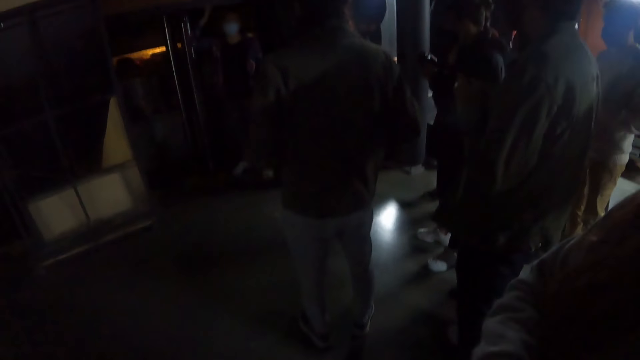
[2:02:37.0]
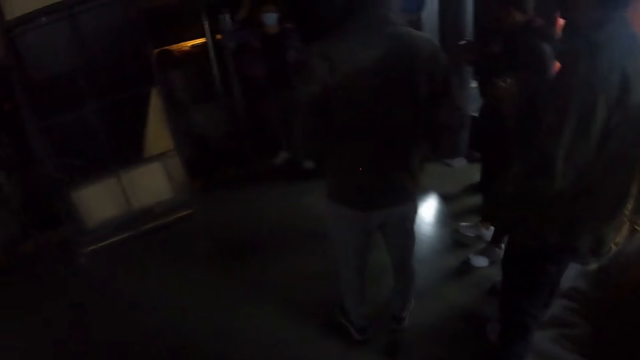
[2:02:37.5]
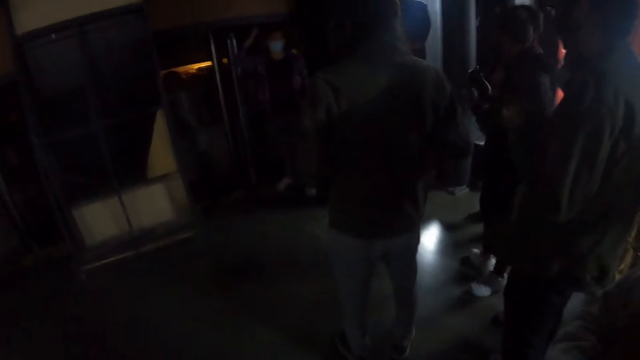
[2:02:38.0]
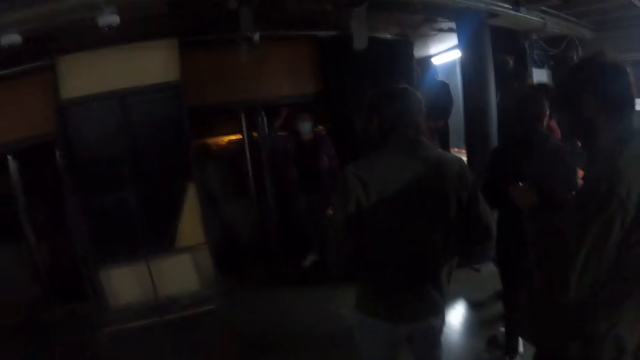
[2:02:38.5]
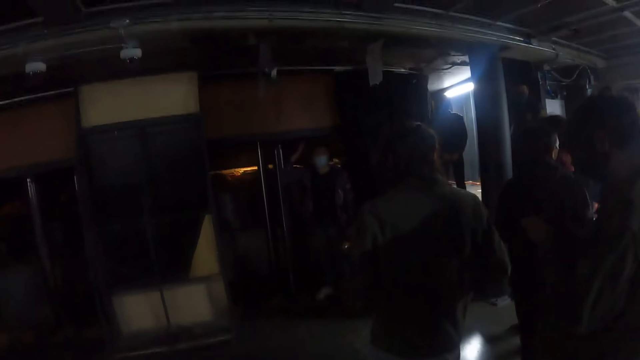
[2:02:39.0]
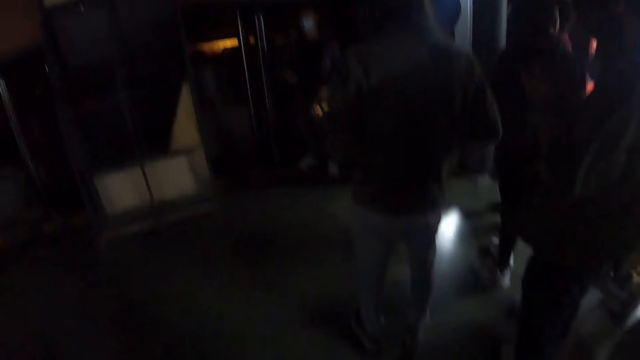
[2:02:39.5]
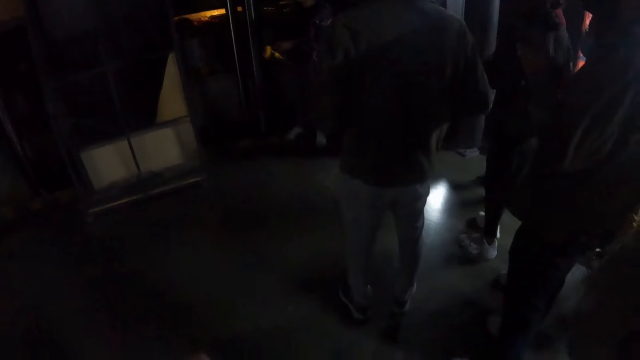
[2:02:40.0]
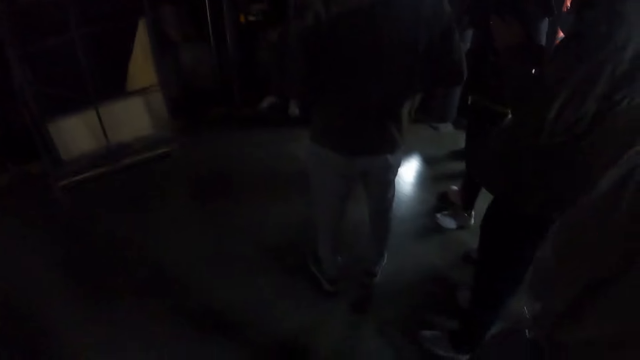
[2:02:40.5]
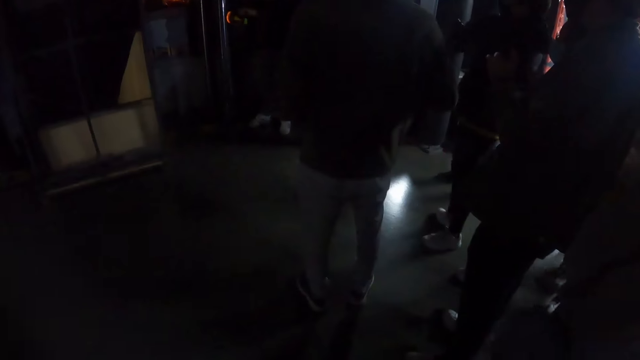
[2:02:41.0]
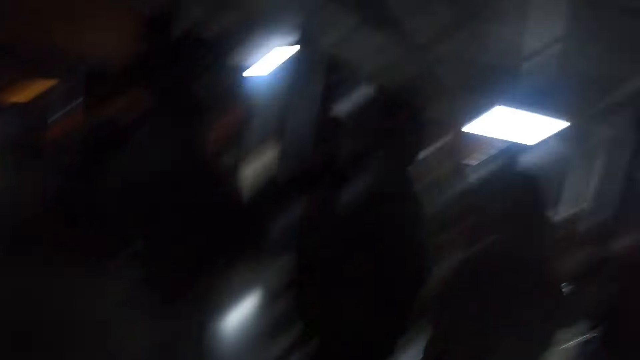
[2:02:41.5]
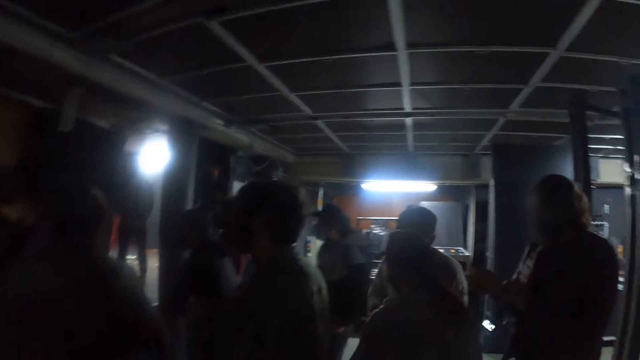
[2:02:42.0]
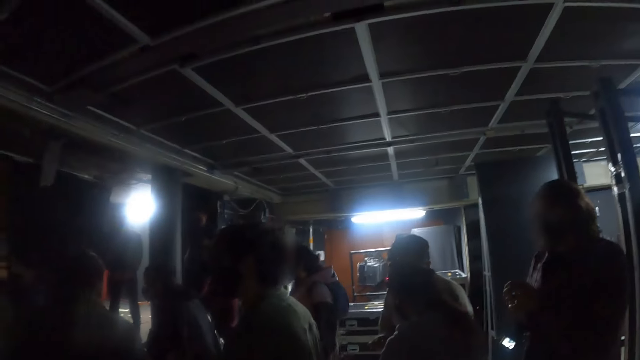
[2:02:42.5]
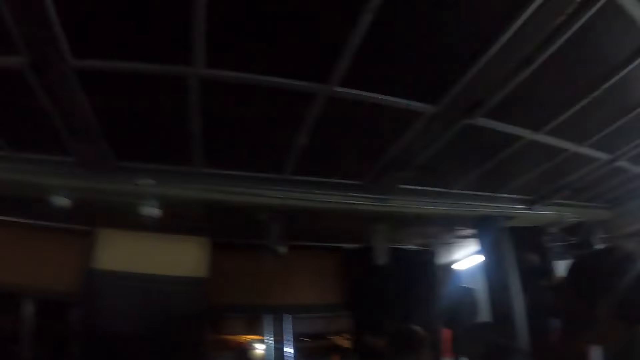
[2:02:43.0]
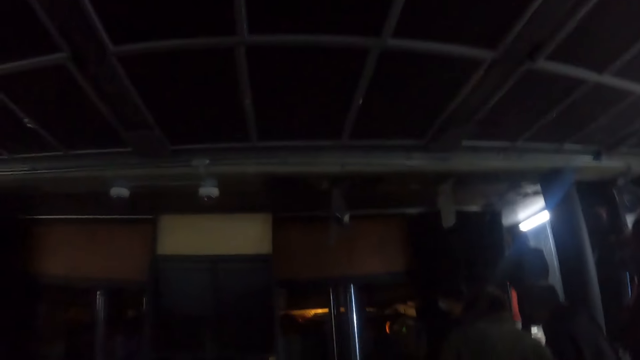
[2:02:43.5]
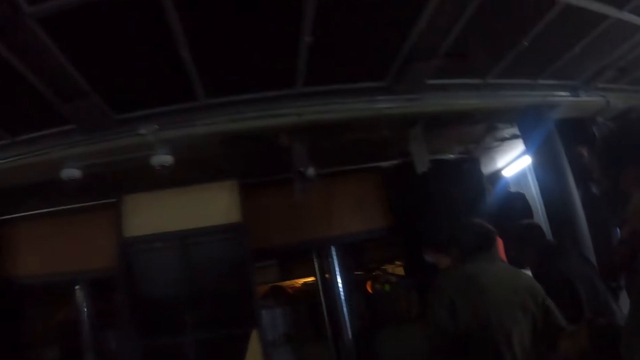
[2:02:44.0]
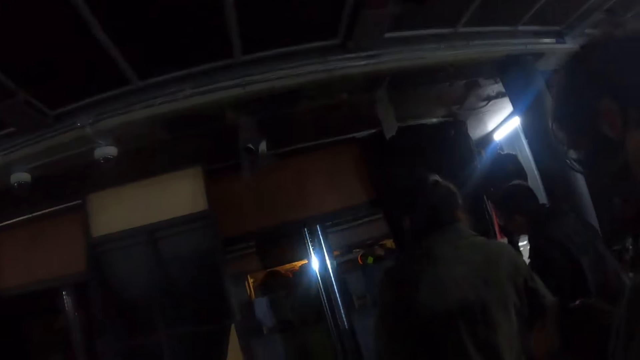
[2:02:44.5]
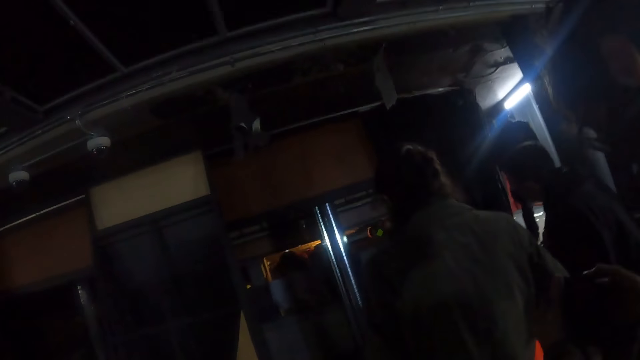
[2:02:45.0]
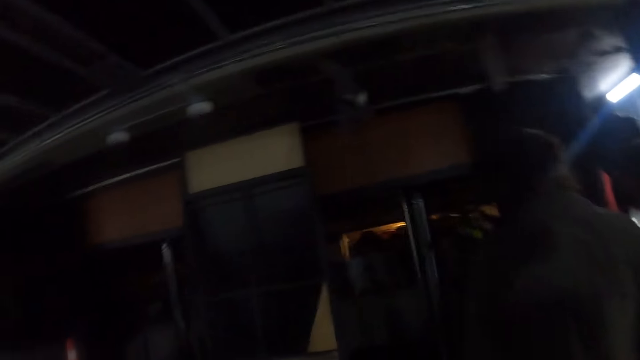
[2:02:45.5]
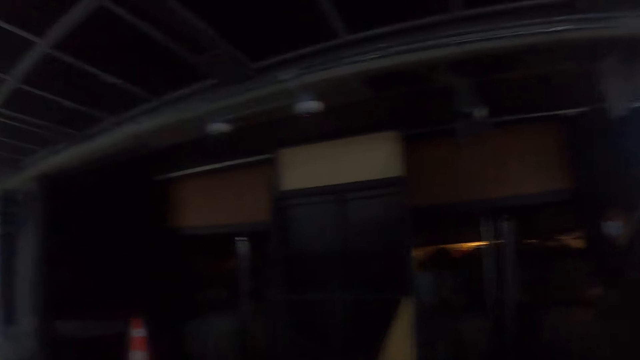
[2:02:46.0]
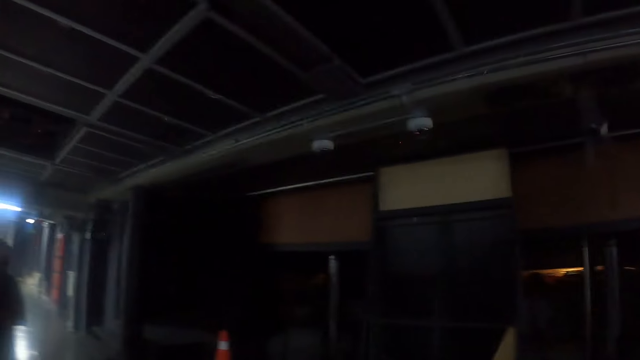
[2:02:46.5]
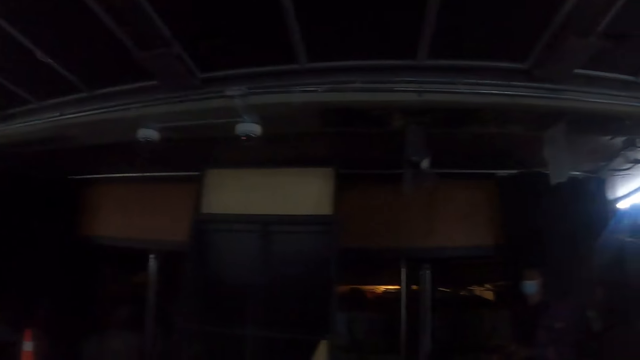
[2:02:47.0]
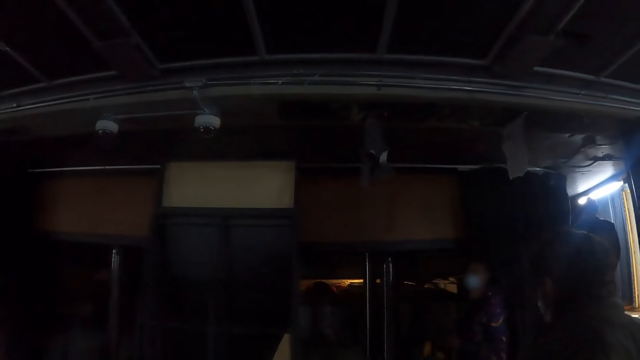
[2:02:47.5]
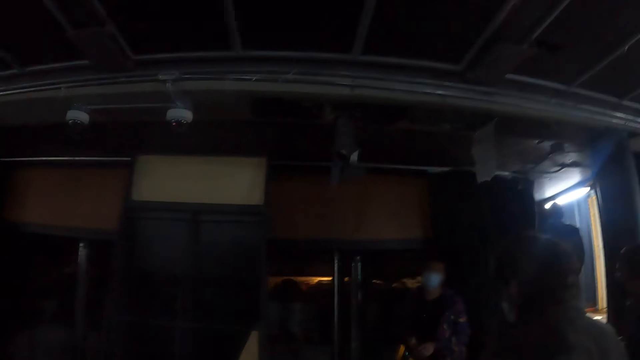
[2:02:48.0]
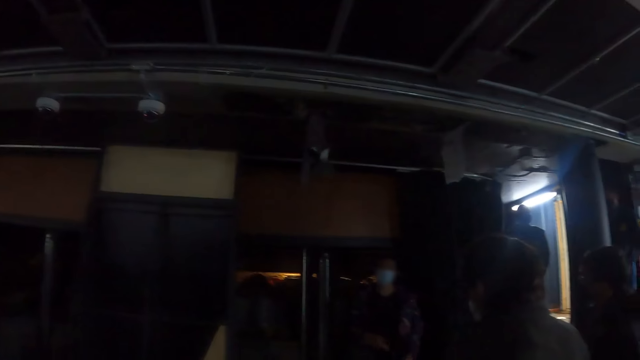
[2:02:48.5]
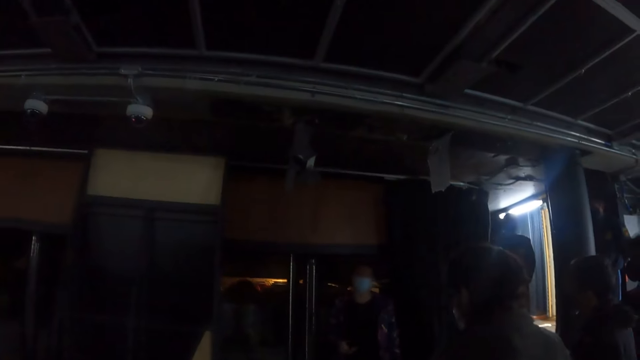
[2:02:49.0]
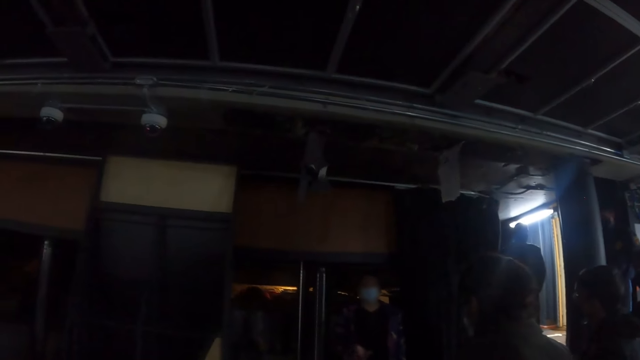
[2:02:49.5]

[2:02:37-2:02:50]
A man adjusts the torch. The man lights the torch. The camera wearer looks around the room. The man lights the torch. The camera wearer looks around the room. They look at the man.

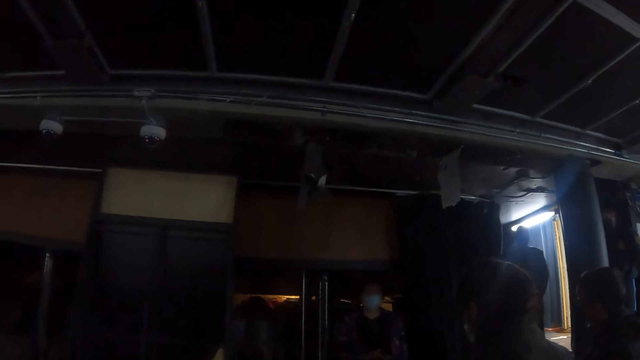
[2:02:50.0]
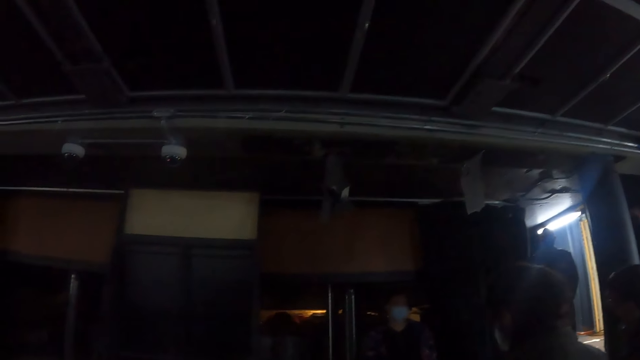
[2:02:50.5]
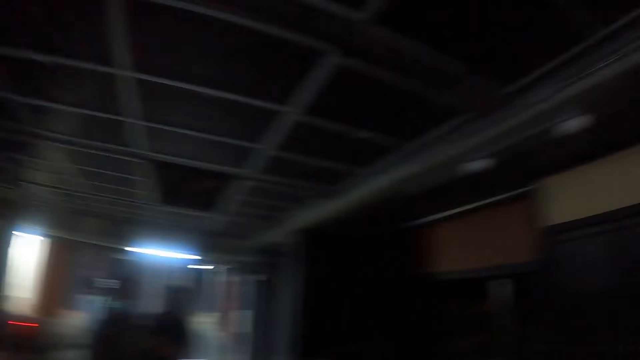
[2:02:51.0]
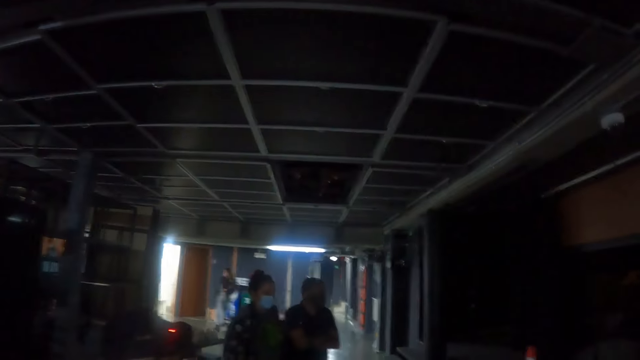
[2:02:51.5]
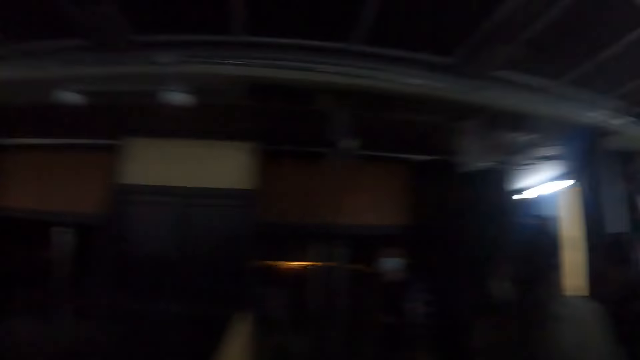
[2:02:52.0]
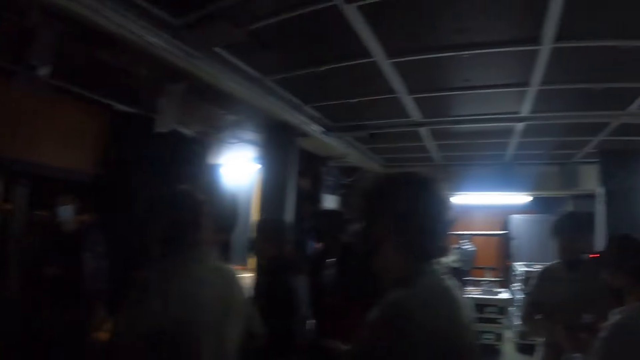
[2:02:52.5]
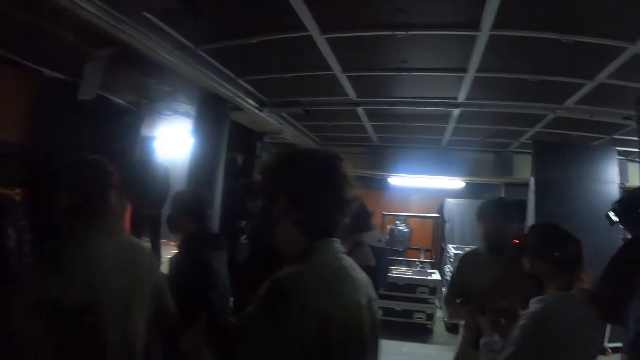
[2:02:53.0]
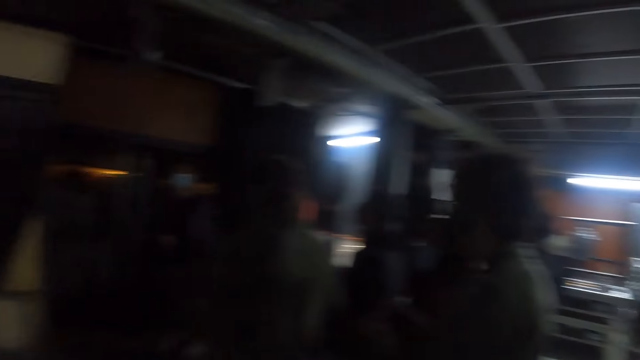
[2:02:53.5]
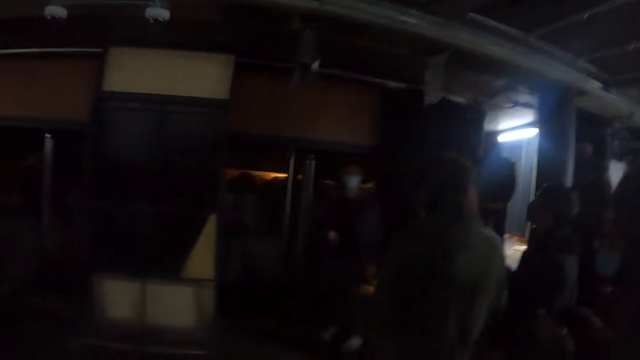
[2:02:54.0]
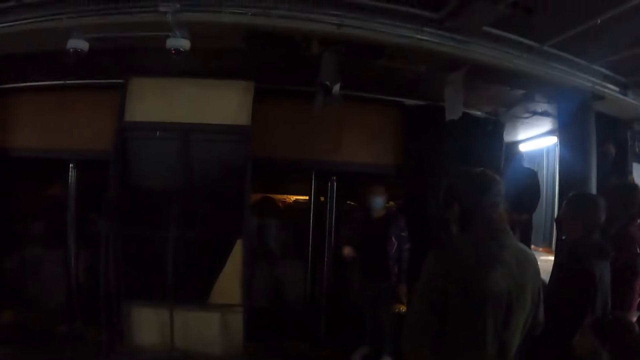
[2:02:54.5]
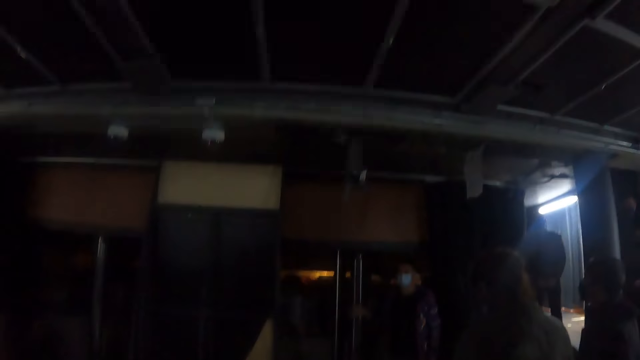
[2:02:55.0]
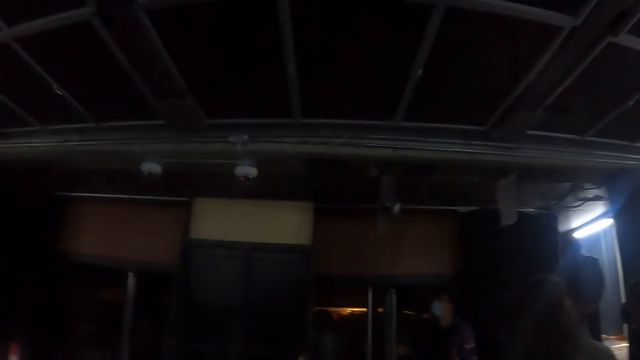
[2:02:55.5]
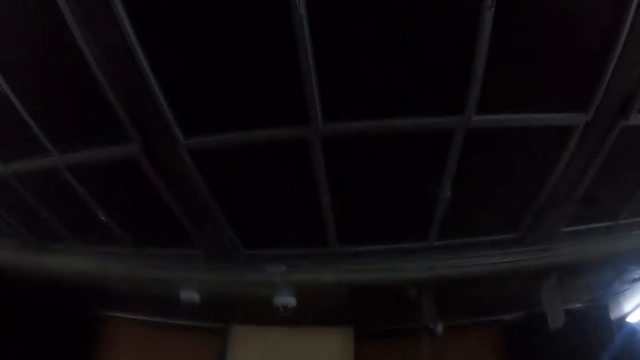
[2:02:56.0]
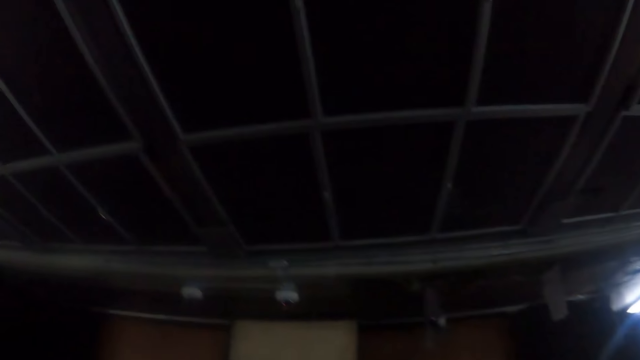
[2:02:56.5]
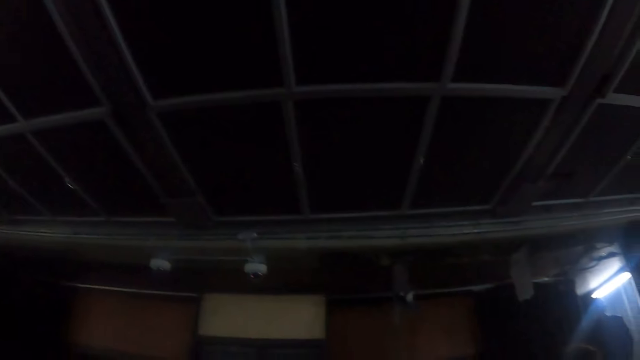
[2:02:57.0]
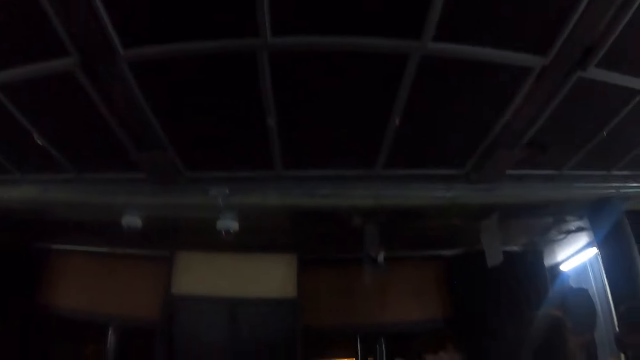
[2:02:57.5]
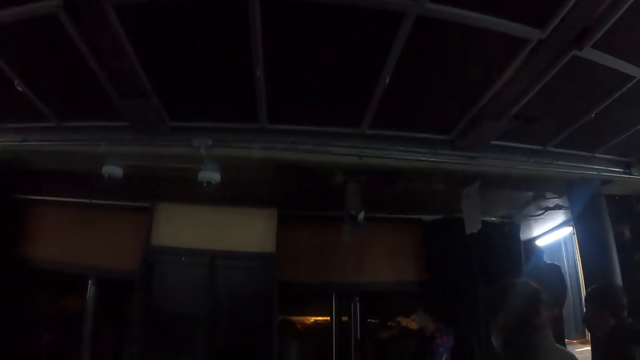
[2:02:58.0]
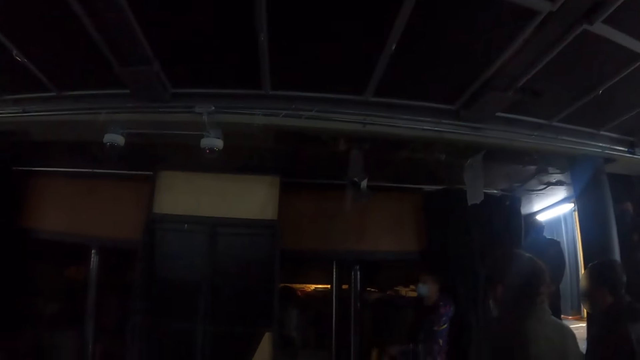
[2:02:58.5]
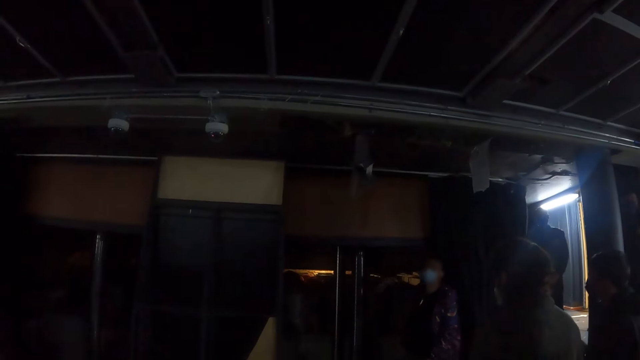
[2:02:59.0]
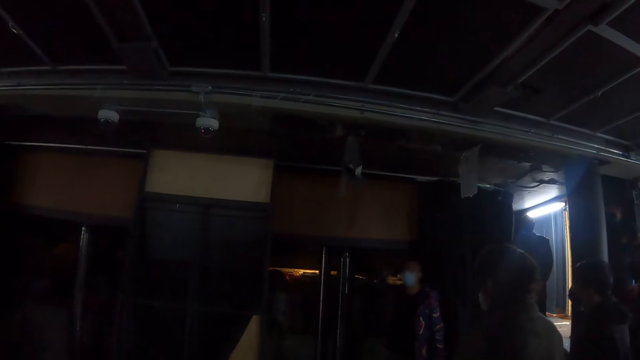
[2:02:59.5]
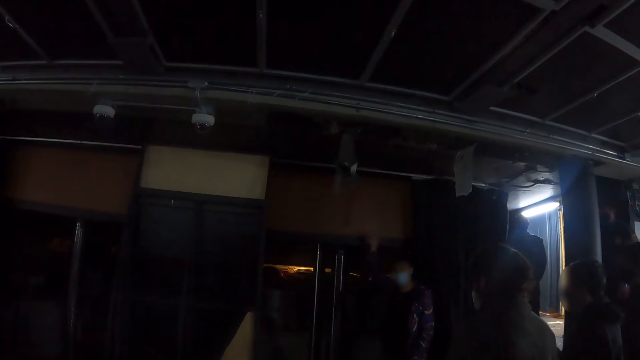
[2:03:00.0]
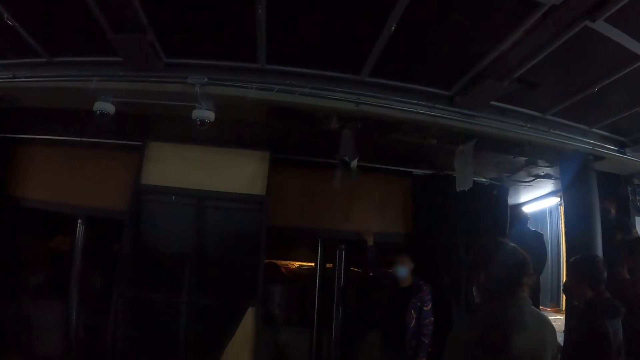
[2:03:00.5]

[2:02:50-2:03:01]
The camera wearer looks around the room. They look at a man. The man does a hand gesture.
